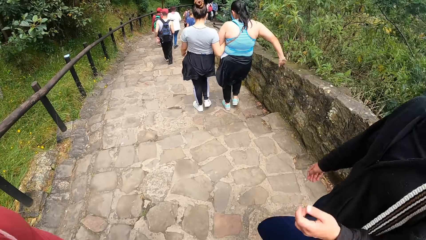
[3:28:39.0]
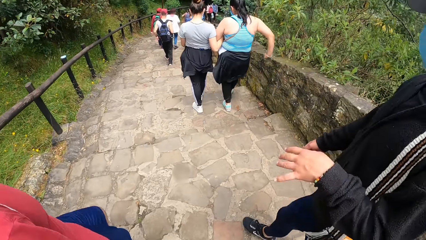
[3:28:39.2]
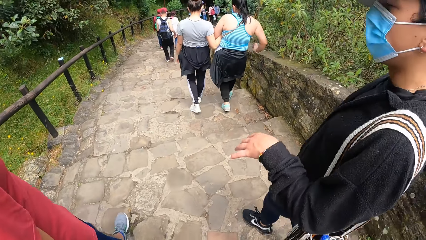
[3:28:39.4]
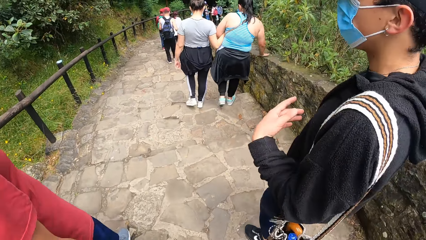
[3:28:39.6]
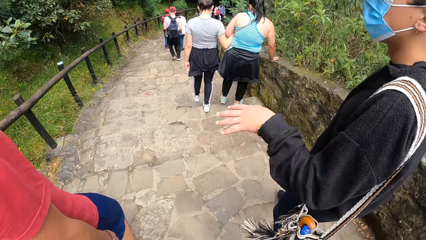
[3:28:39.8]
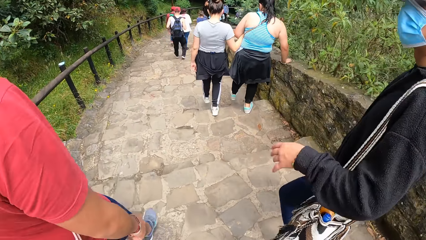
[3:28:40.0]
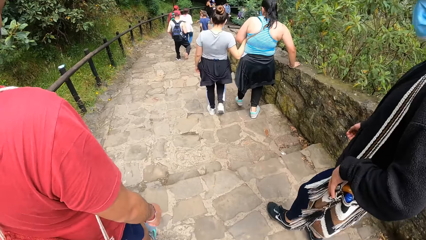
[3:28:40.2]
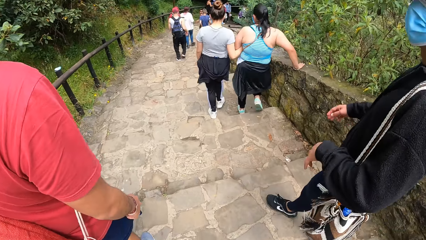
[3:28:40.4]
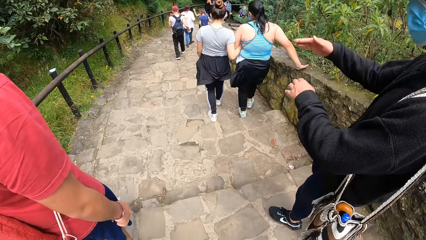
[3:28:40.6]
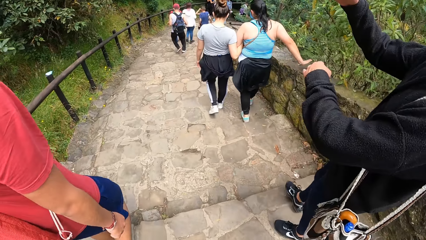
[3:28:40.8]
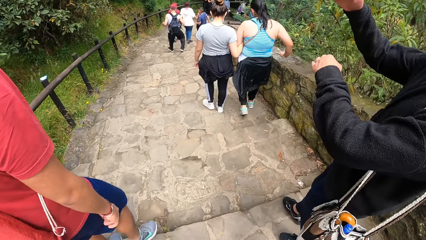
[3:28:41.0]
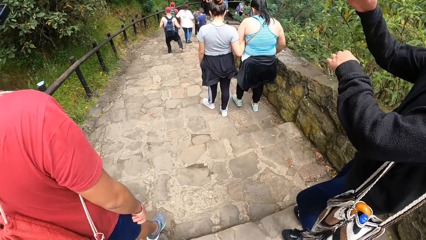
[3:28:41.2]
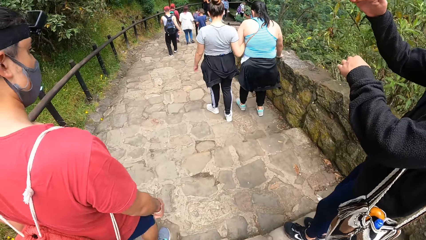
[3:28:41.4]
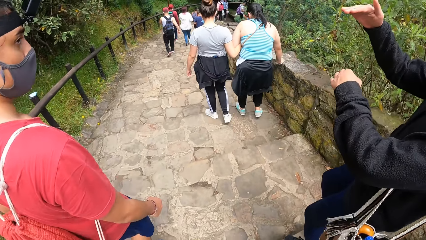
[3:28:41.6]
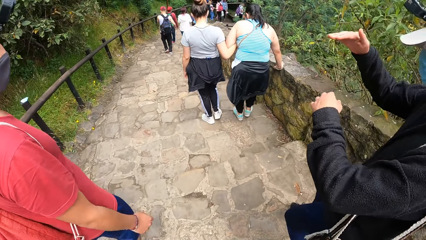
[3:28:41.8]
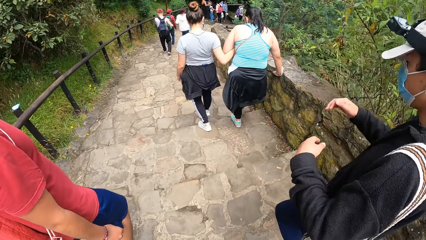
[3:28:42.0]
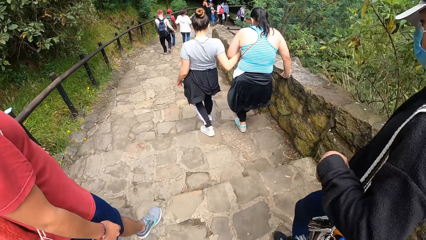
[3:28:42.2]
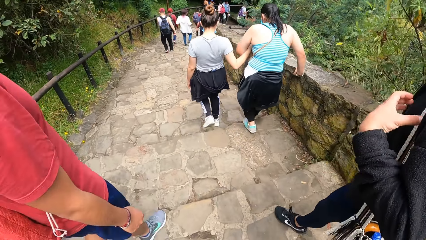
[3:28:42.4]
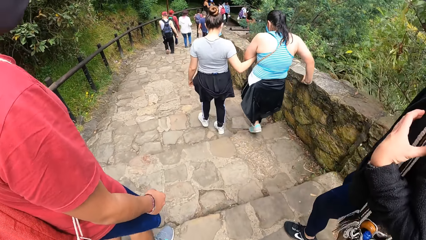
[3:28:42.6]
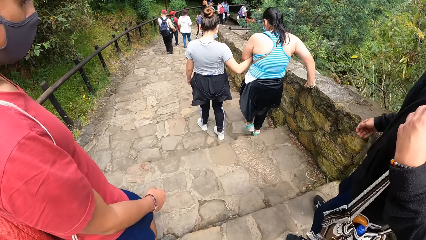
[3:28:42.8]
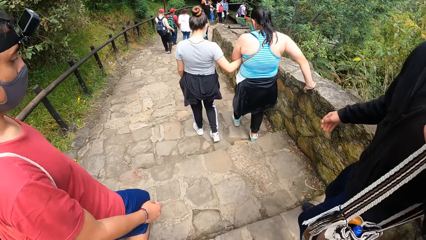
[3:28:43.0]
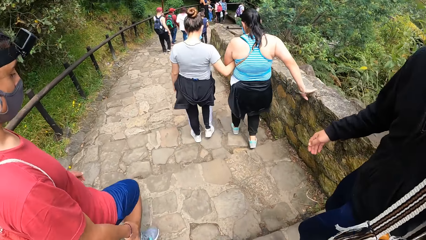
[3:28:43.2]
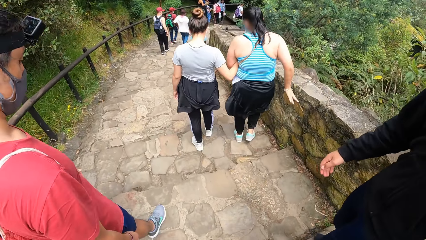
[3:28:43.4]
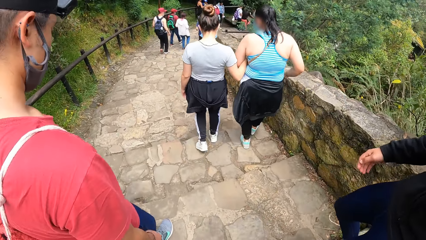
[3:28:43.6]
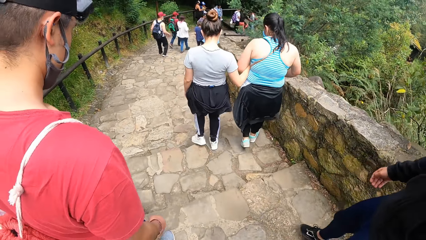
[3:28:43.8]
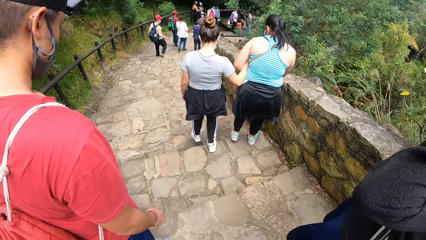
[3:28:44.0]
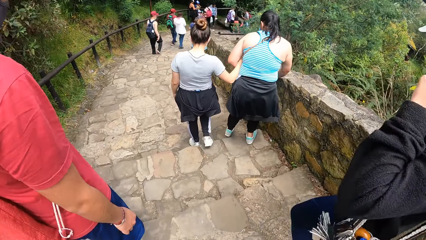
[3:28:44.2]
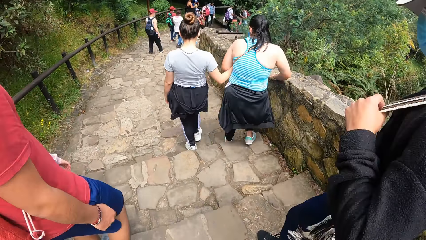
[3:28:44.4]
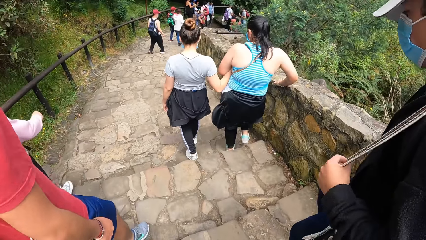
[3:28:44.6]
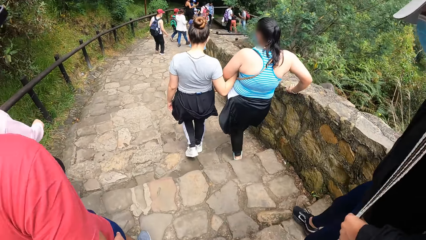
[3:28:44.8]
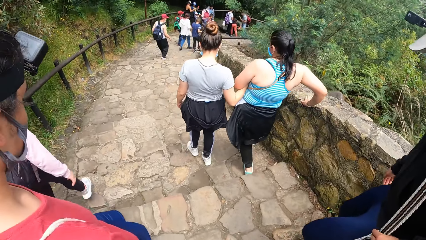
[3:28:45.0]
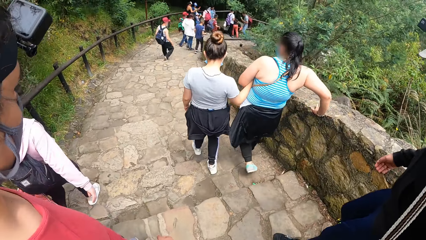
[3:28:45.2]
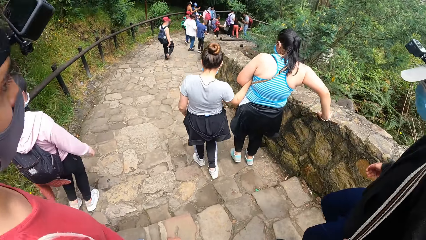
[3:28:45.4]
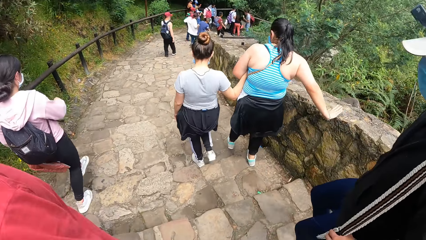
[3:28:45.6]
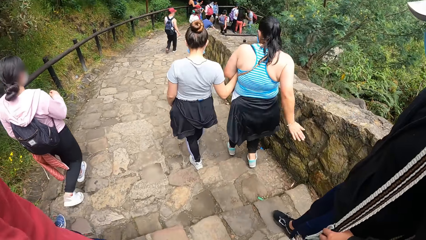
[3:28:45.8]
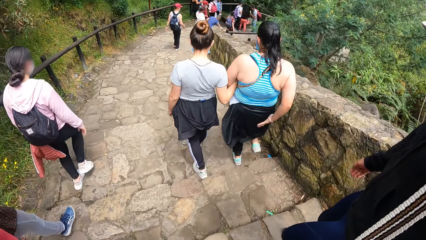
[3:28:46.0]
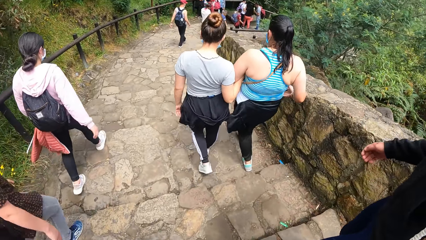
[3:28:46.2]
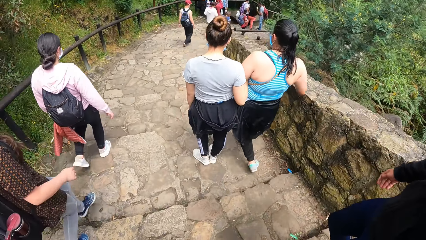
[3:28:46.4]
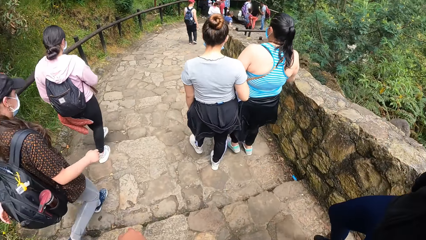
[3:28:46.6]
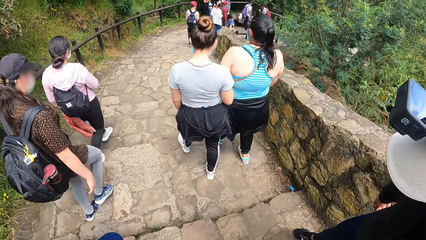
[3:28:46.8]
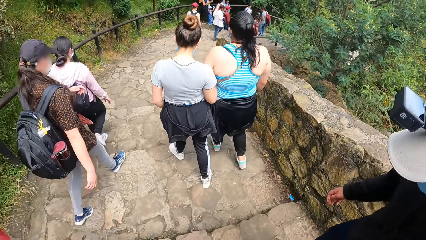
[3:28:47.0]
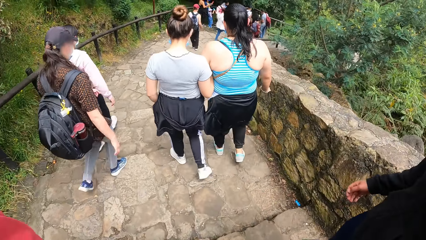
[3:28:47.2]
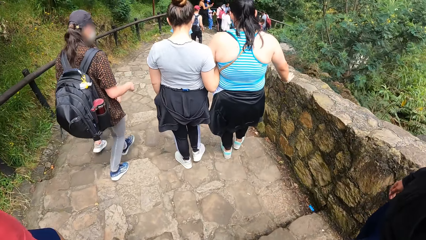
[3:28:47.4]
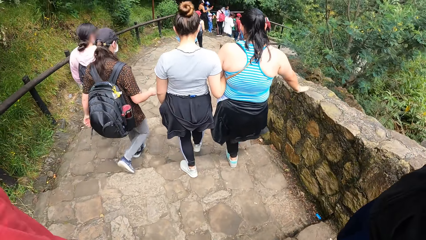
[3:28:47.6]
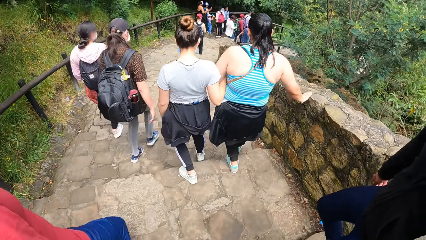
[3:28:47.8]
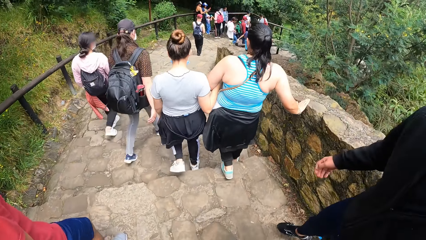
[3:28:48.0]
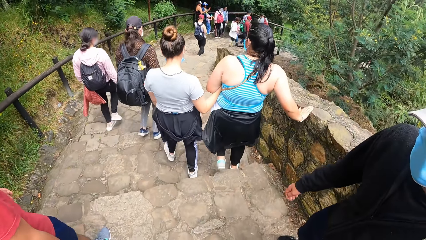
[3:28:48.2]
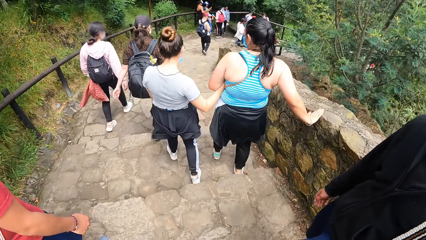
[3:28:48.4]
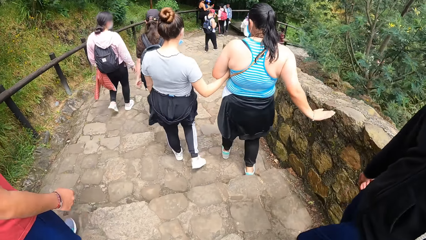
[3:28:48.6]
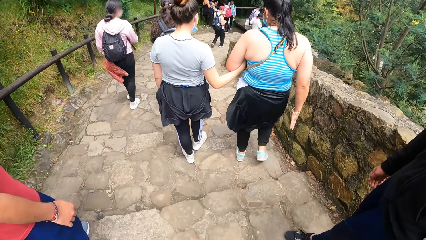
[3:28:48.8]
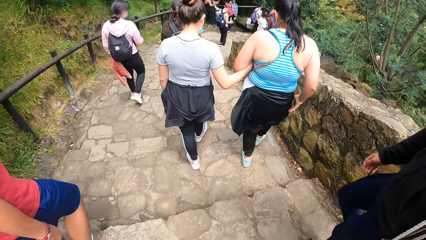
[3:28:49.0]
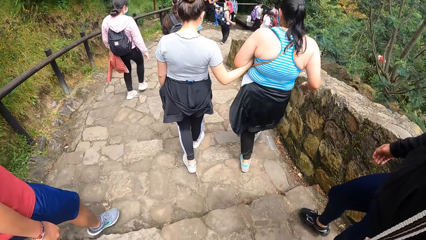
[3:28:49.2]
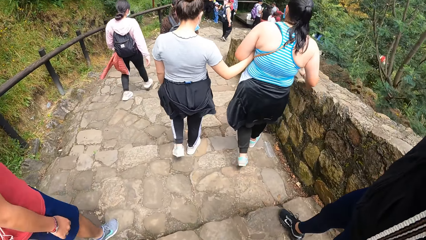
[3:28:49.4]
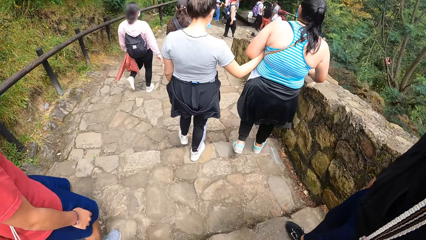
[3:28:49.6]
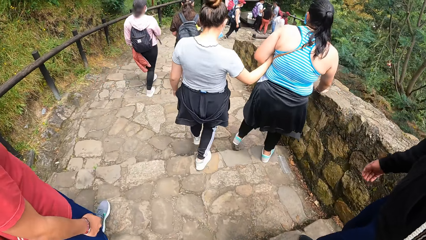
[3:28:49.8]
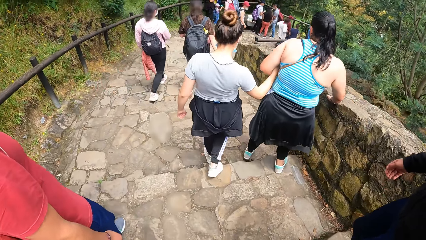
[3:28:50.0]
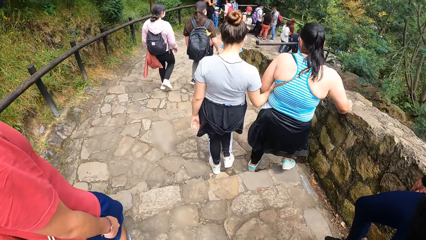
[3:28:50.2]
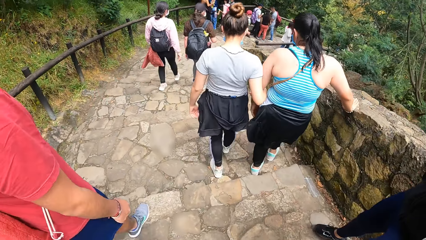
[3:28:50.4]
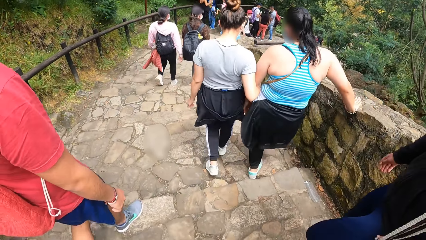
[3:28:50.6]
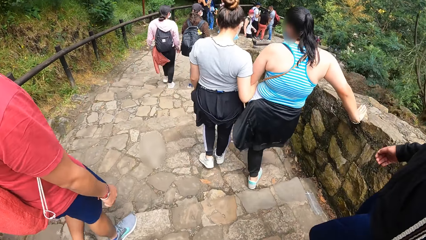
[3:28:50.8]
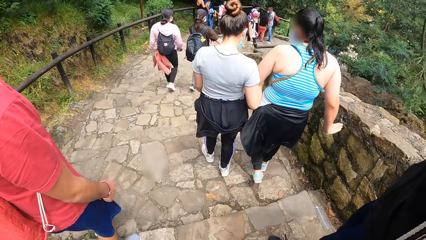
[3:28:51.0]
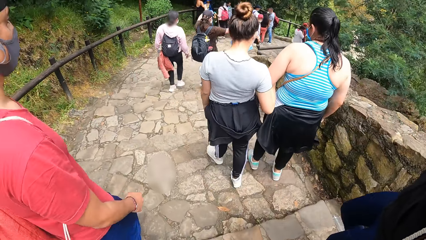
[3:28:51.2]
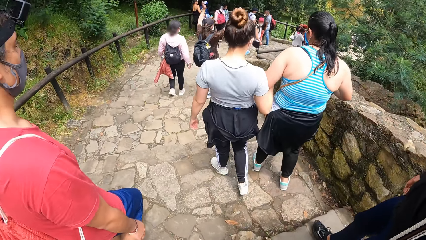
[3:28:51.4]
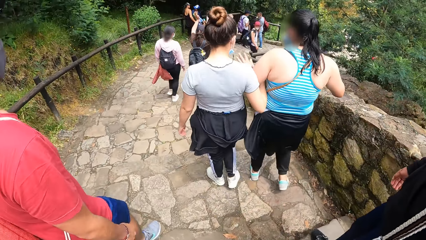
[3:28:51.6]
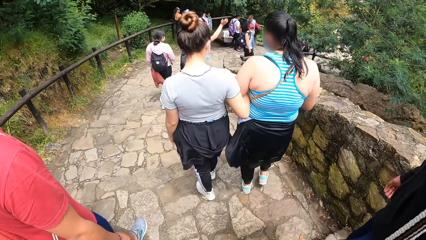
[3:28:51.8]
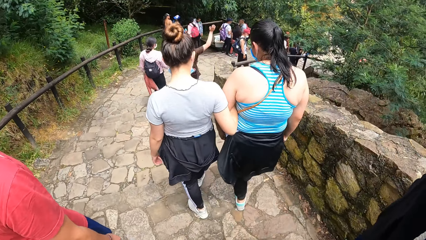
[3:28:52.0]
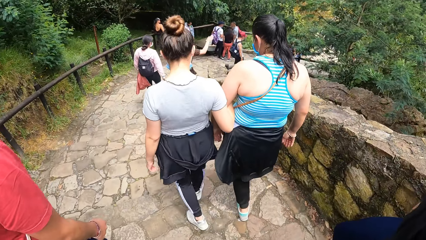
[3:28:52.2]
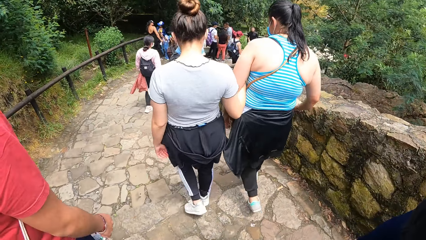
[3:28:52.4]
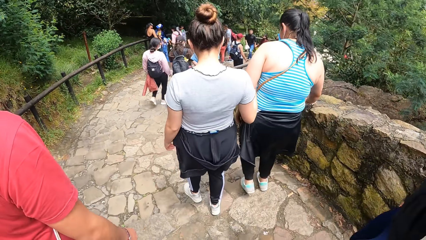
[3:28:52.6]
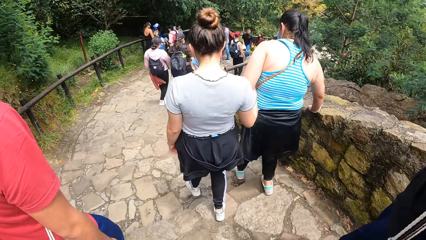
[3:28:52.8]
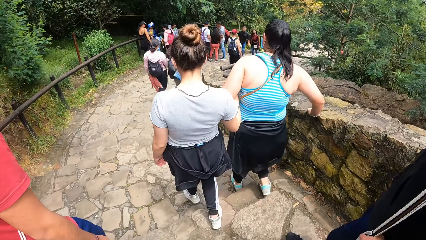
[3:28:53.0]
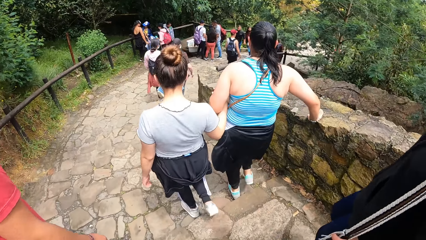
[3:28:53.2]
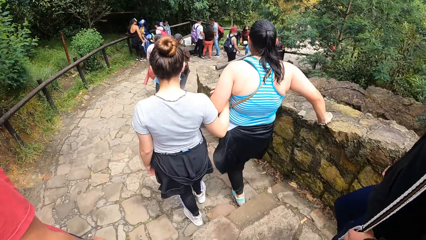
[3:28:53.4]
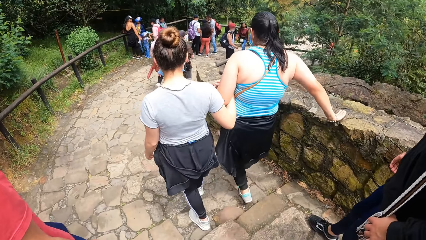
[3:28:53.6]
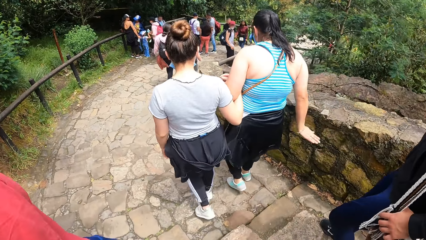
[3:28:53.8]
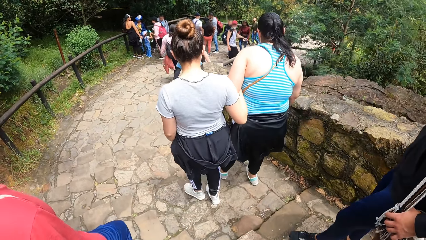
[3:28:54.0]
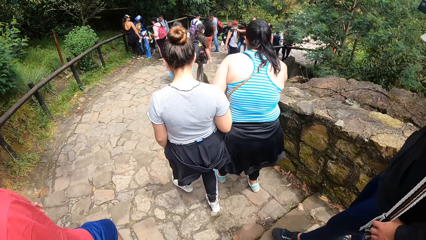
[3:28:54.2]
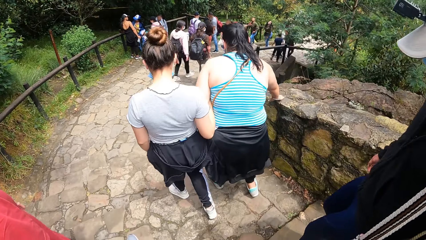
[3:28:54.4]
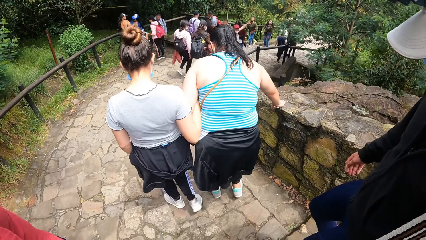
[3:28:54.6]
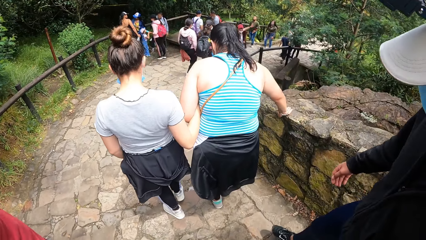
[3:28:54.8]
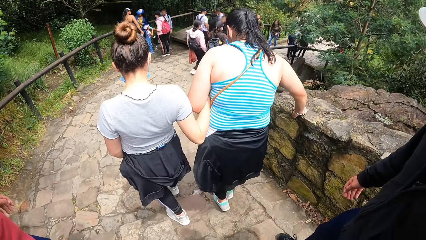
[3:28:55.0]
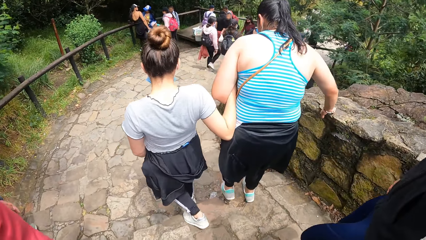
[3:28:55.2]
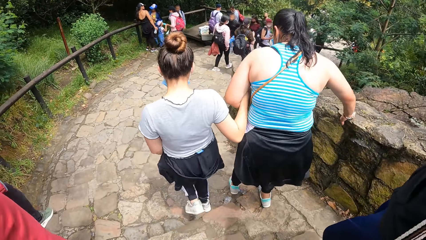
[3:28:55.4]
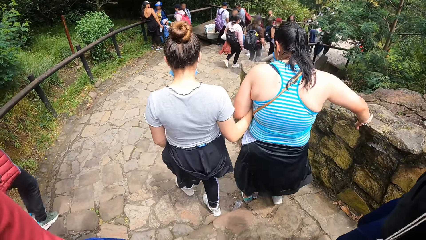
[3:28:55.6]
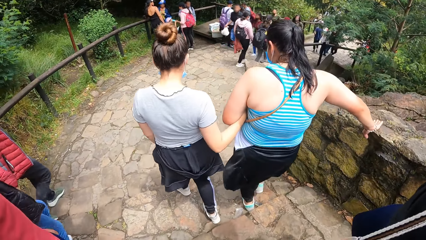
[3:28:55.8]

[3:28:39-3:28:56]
A man converses with the camera wearer.
